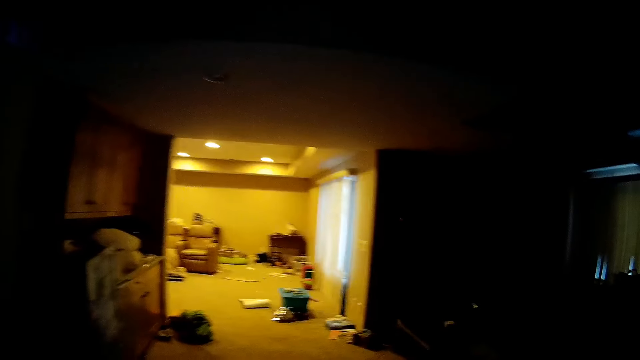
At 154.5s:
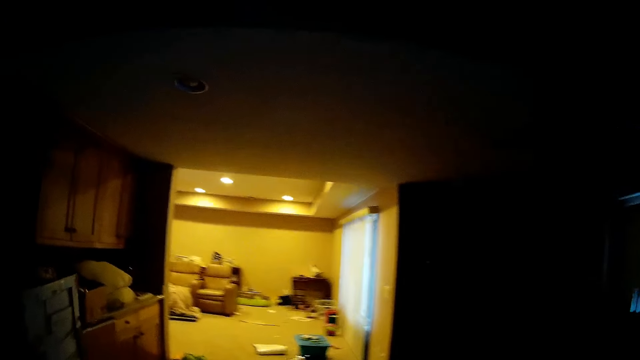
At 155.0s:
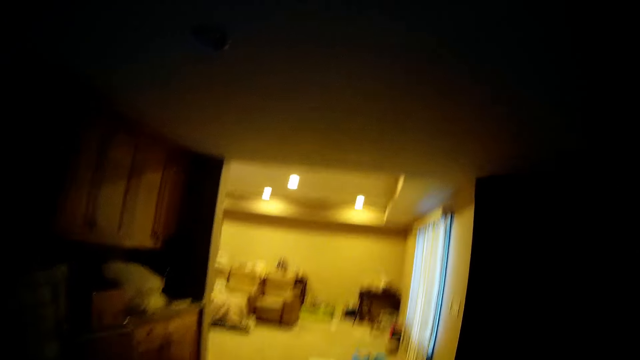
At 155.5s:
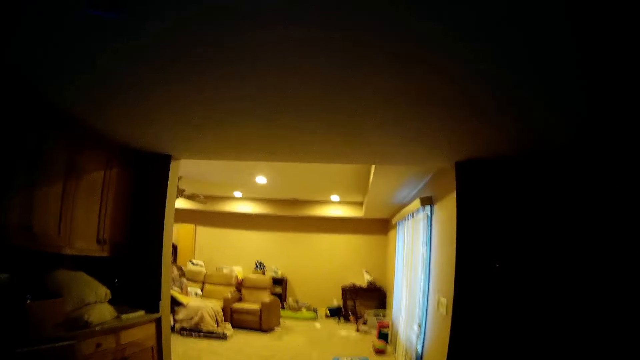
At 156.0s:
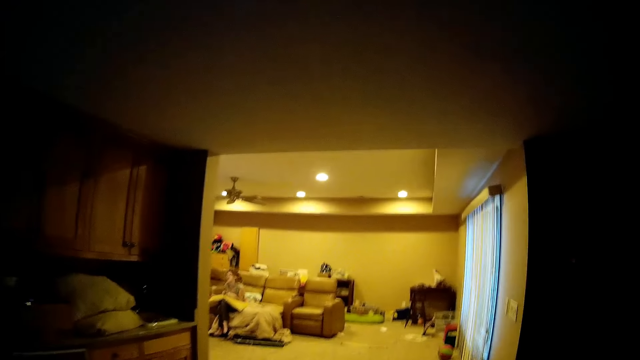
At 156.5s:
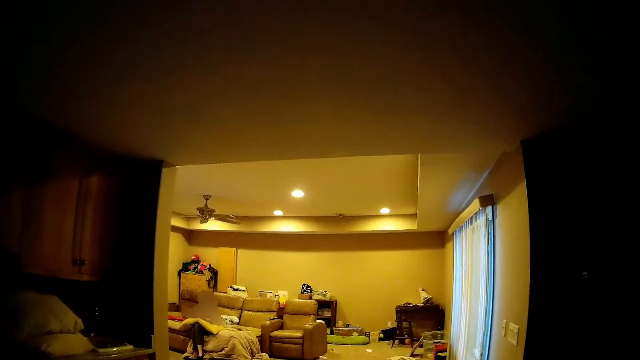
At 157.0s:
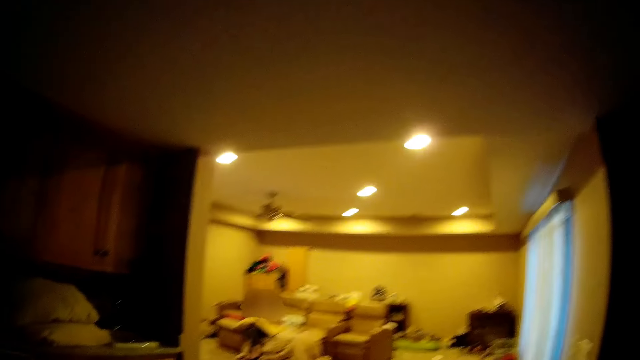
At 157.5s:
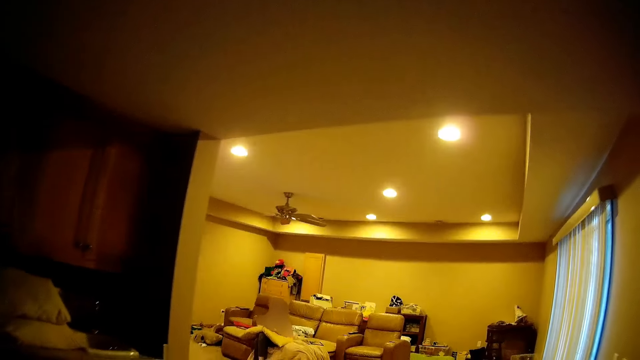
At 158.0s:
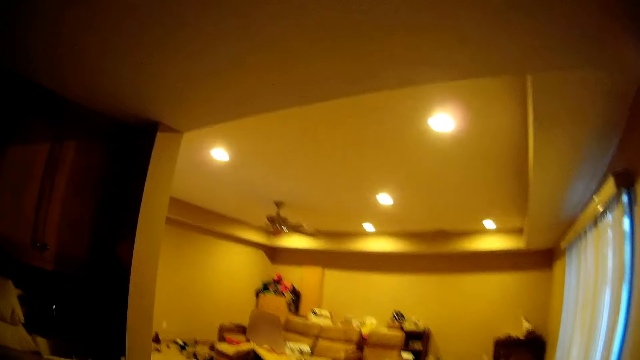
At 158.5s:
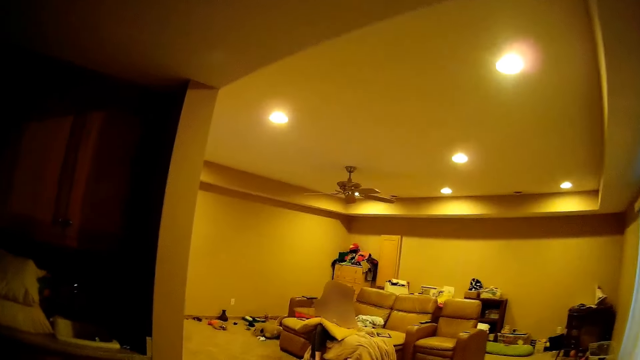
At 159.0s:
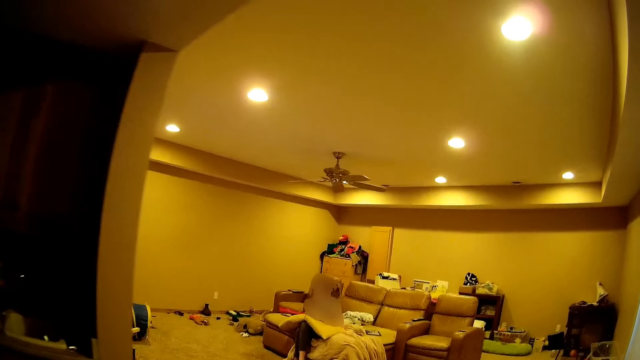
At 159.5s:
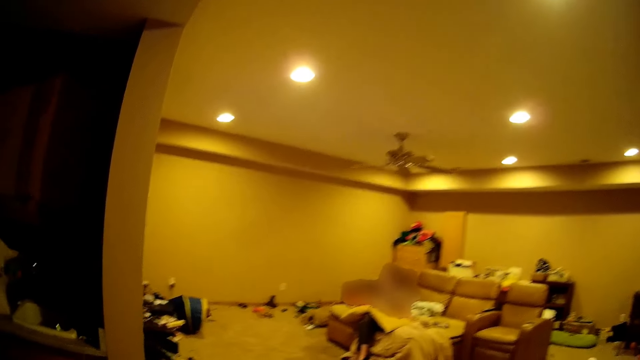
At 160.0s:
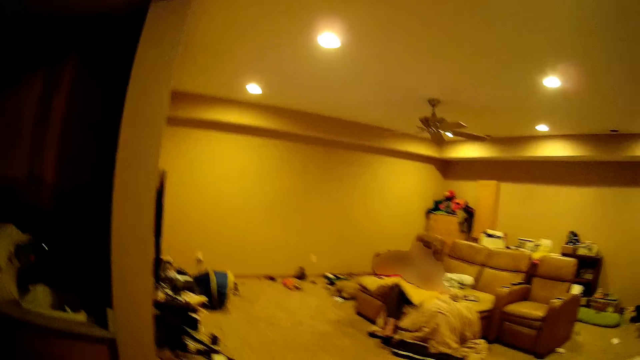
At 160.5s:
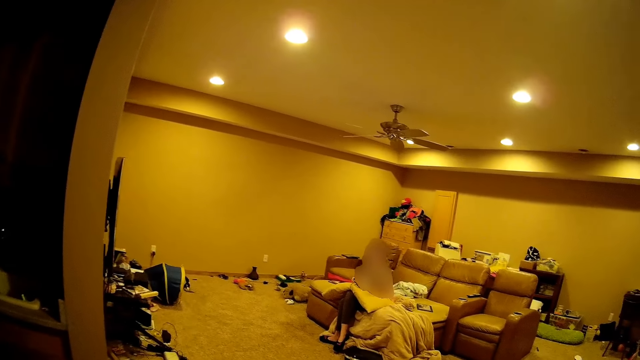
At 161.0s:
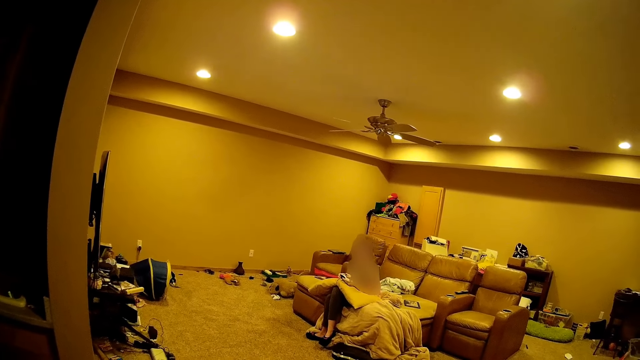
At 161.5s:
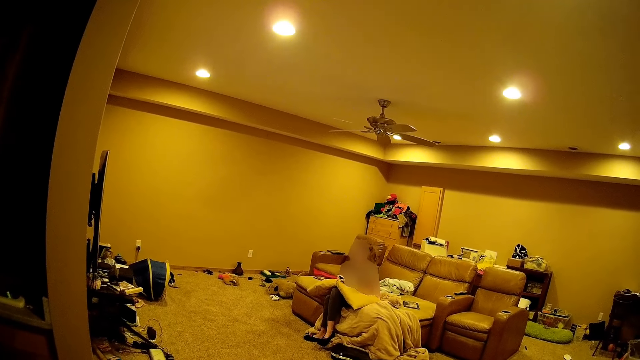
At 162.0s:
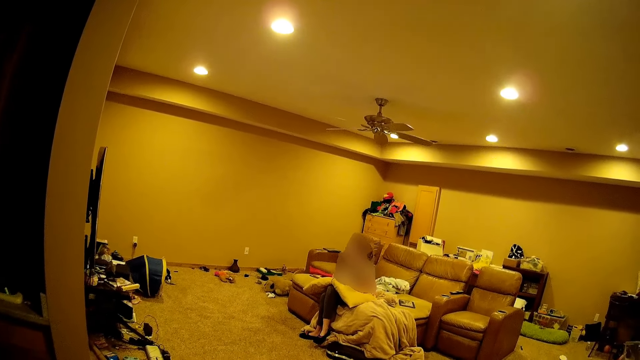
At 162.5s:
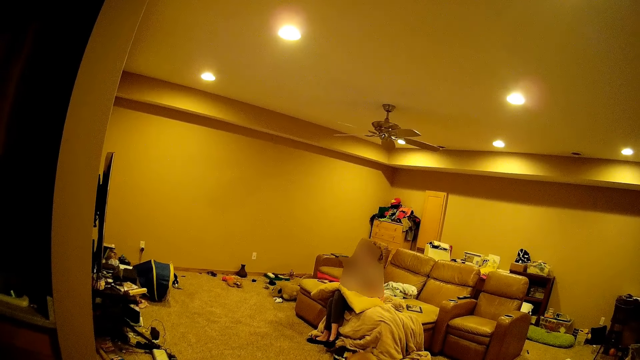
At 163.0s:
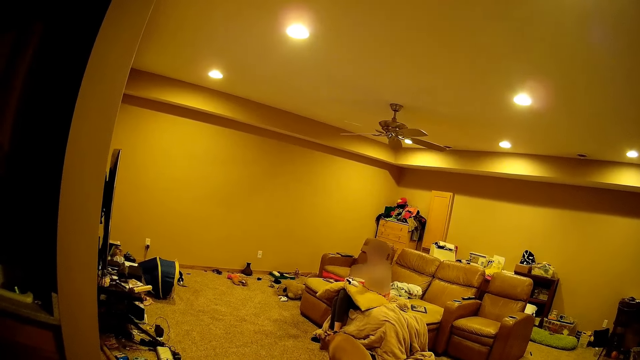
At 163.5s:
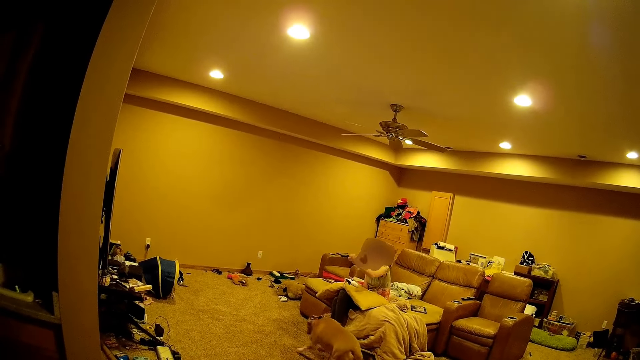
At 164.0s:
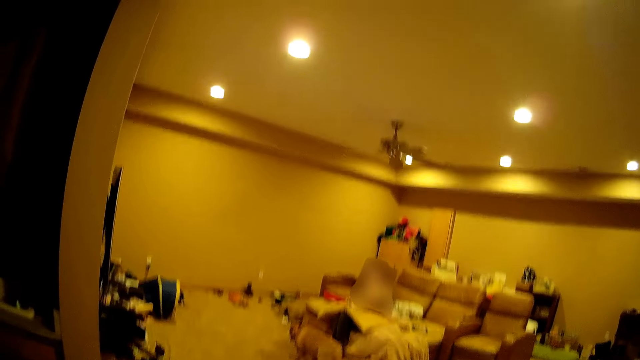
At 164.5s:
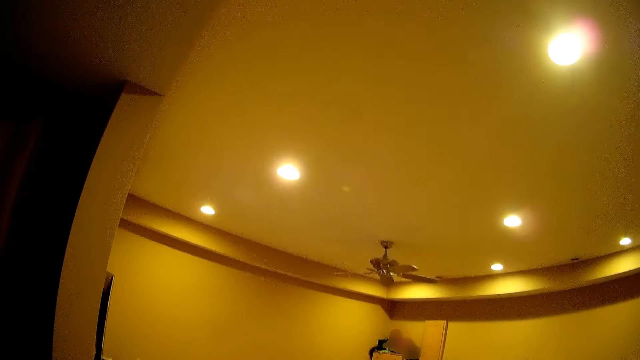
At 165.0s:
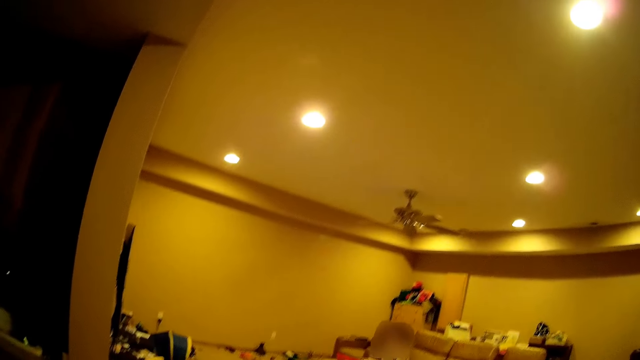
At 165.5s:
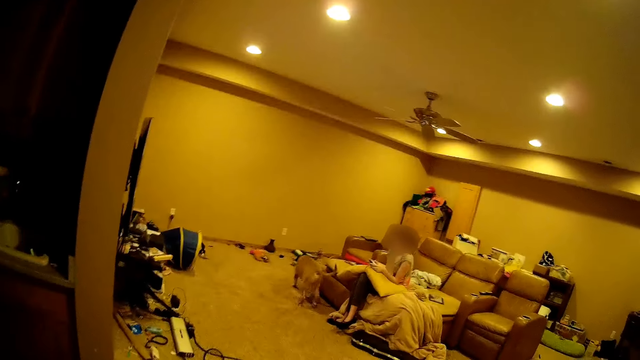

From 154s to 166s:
A person sits on the table or couch.

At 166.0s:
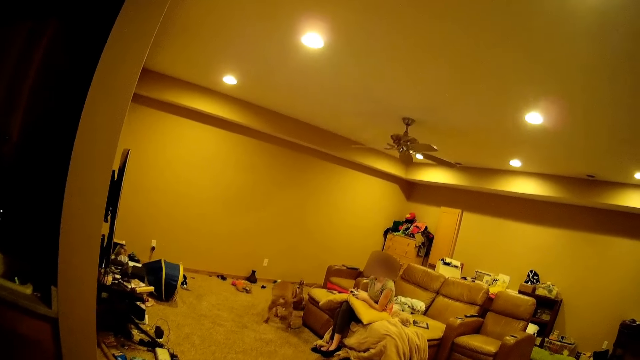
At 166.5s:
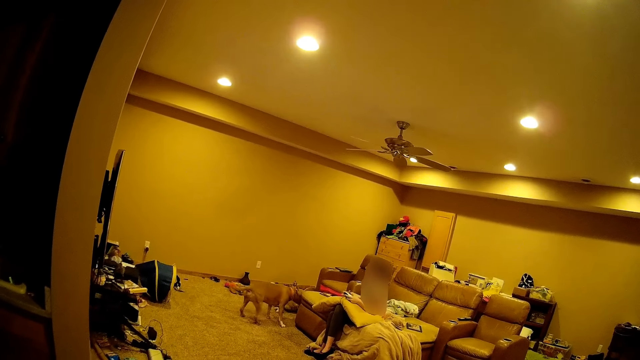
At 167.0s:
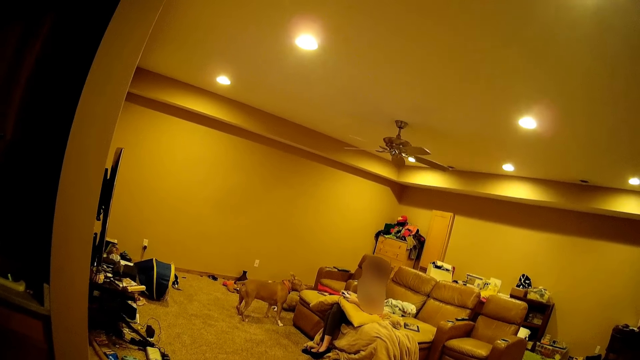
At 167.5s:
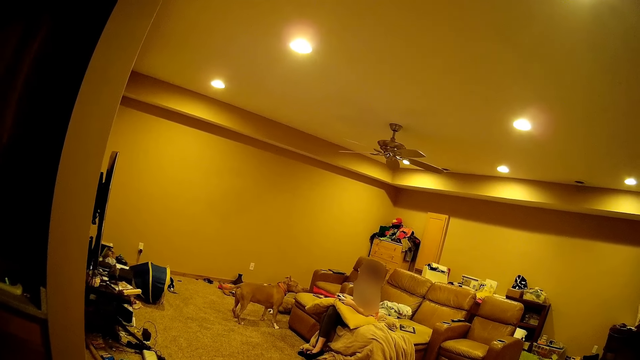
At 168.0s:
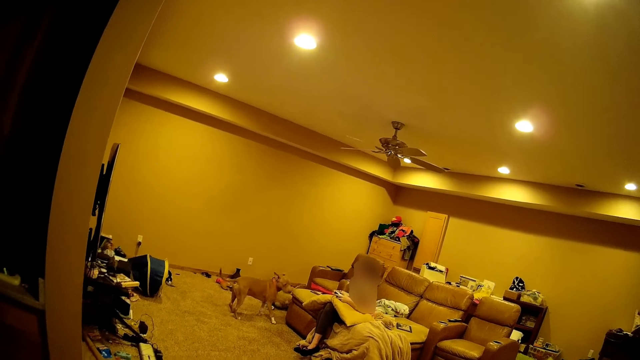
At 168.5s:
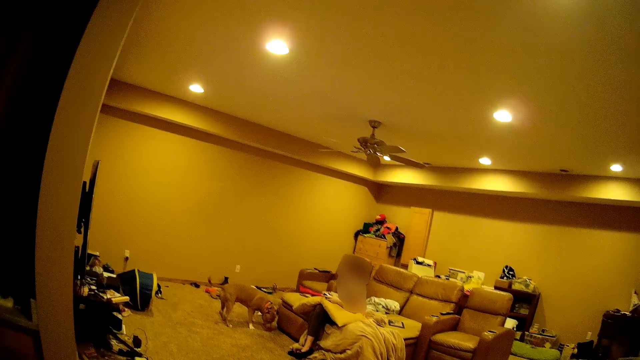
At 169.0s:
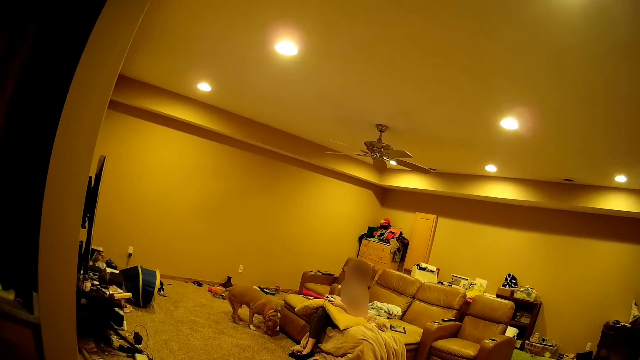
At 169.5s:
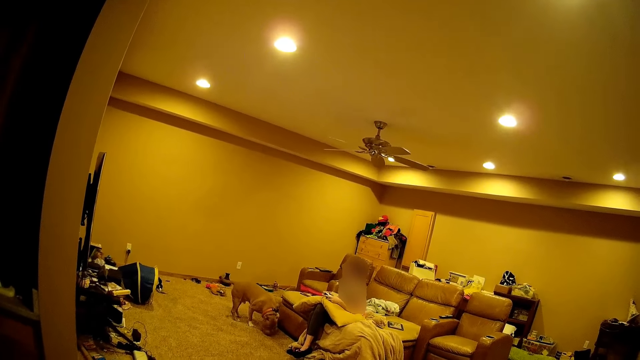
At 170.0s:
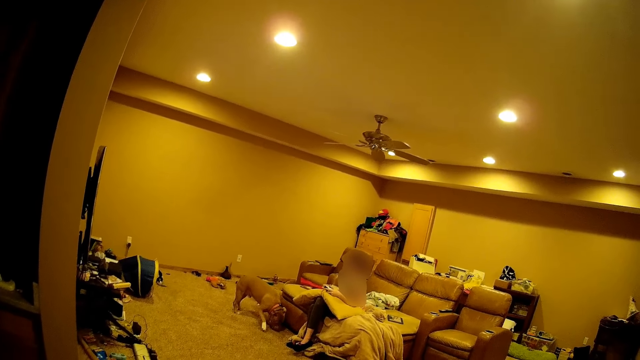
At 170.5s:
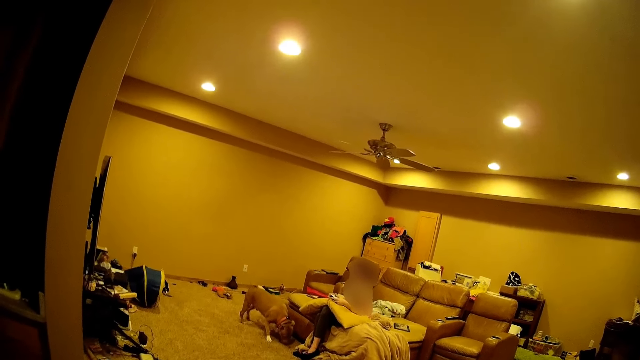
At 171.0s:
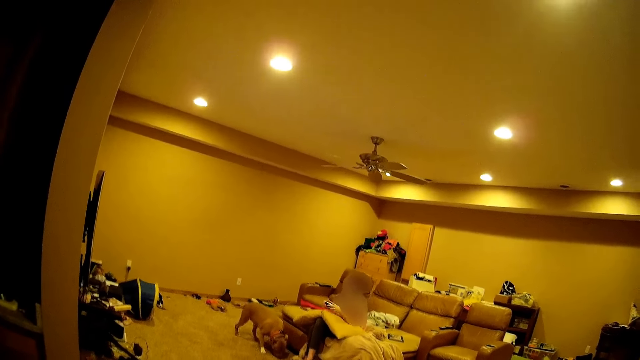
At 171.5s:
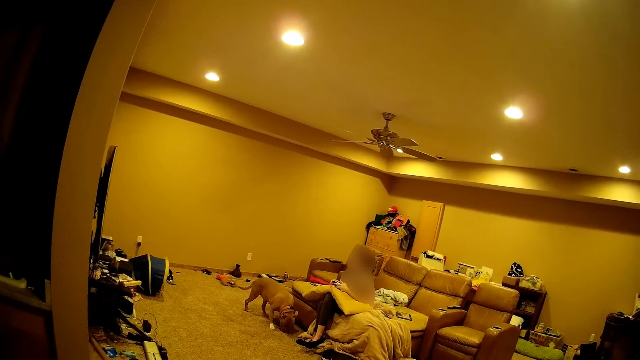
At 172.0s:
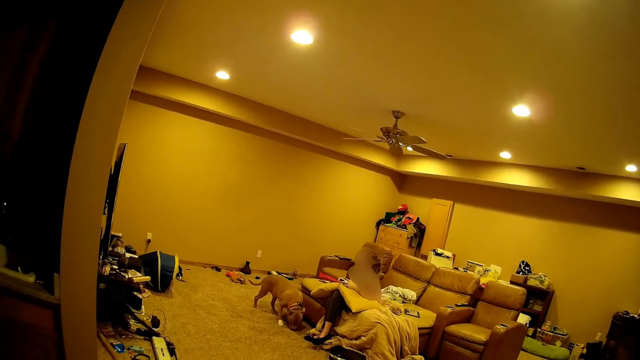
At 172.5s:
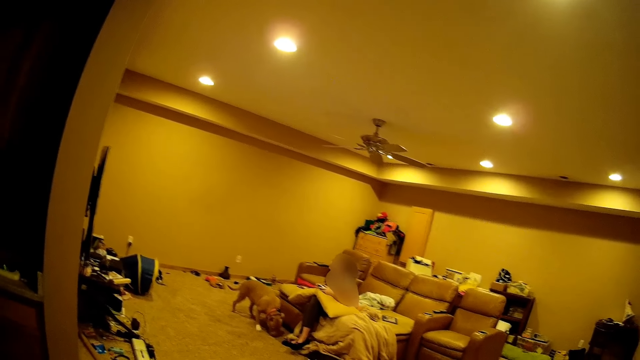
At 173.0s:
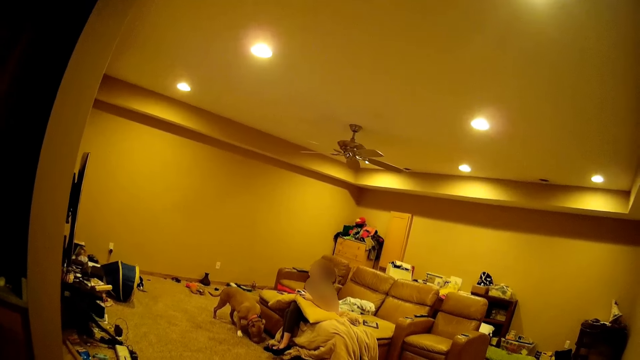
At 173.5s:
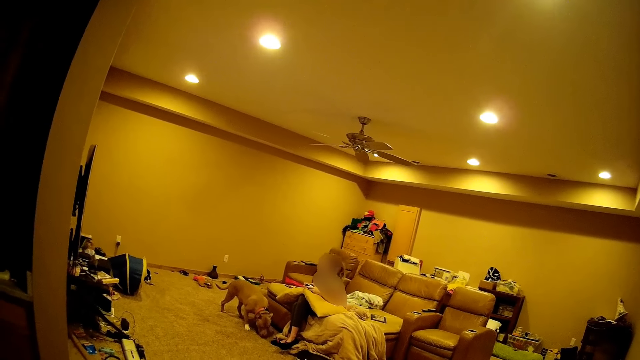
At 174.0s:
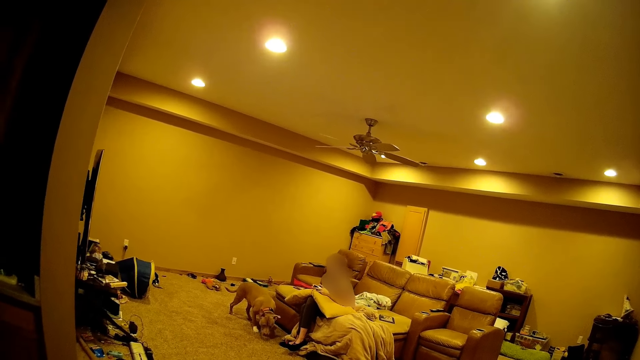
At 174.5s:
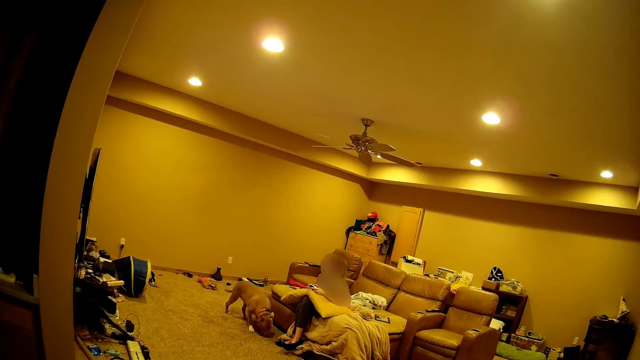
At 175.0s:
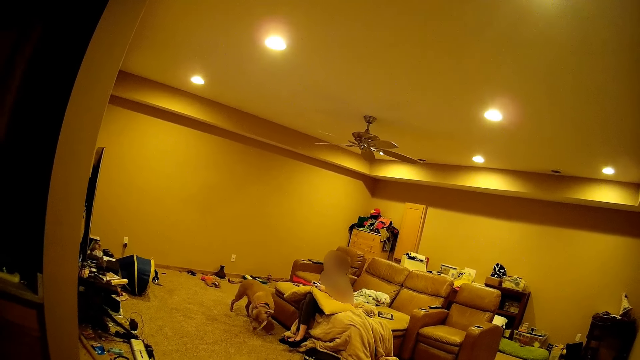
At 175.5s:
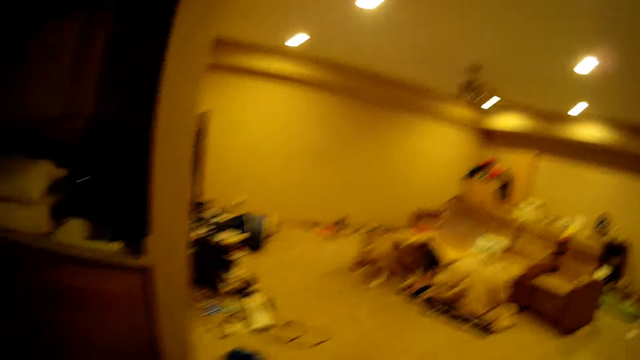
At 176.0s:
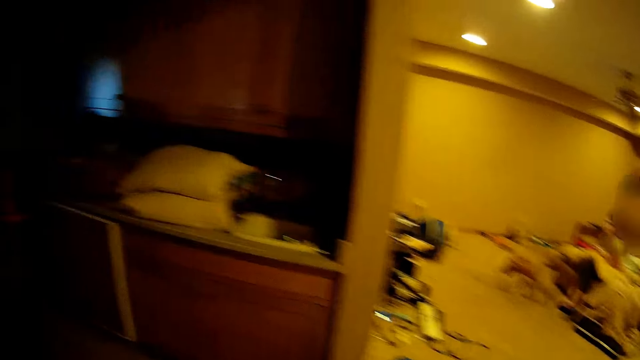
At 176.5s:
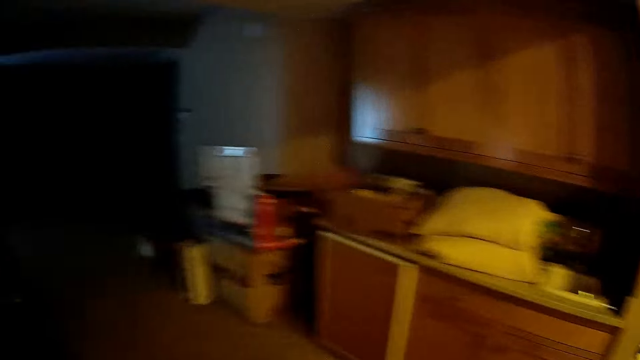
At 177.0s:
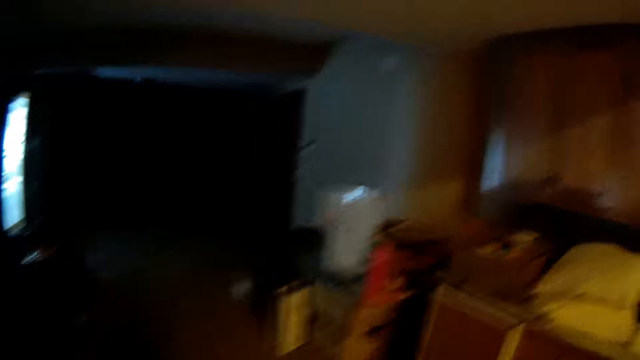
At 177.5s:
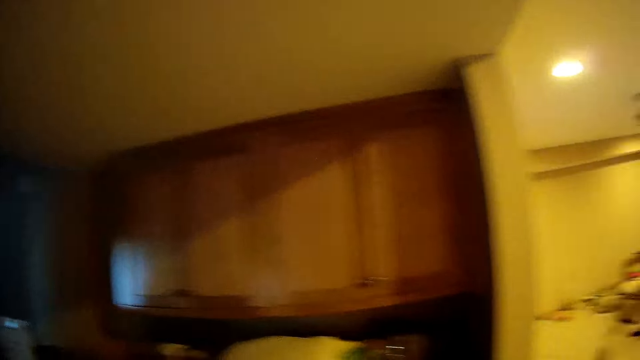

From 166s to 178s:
The camera wearer stands at the door. They move around the house.
